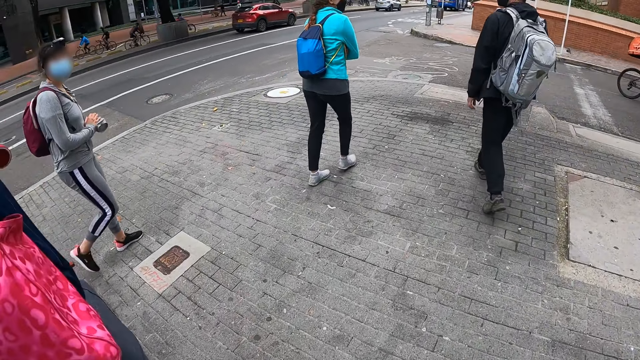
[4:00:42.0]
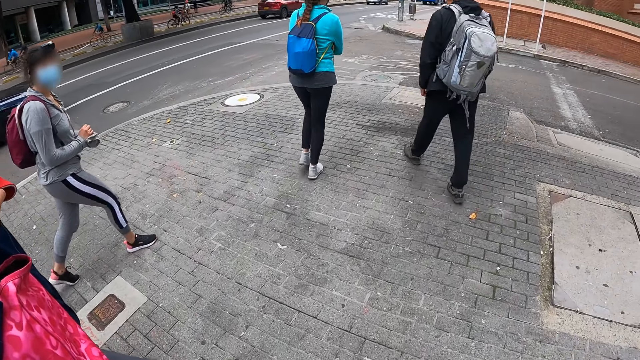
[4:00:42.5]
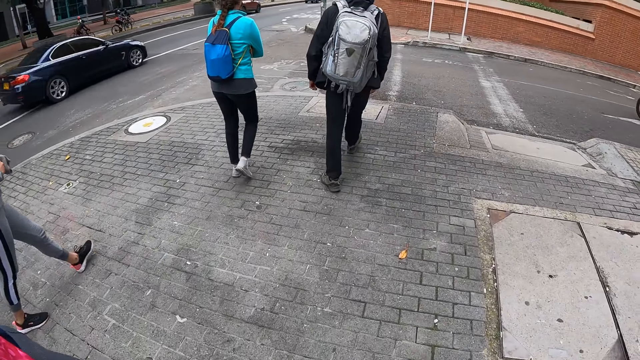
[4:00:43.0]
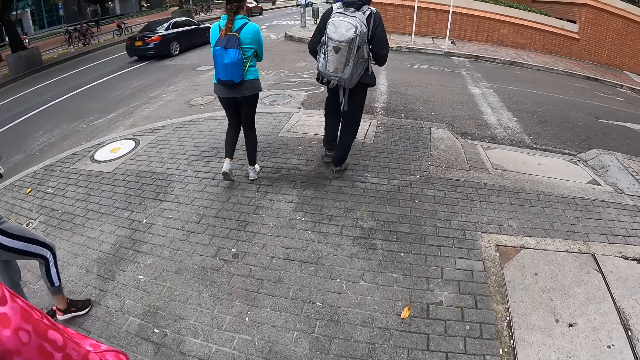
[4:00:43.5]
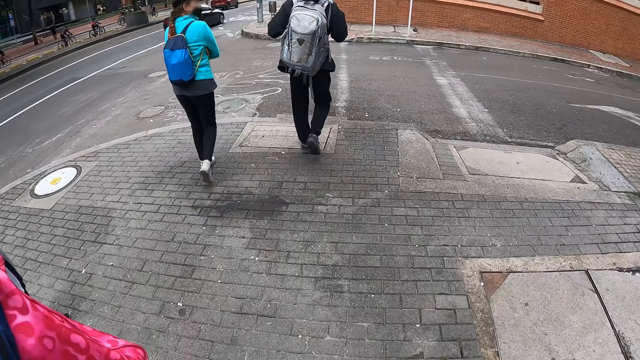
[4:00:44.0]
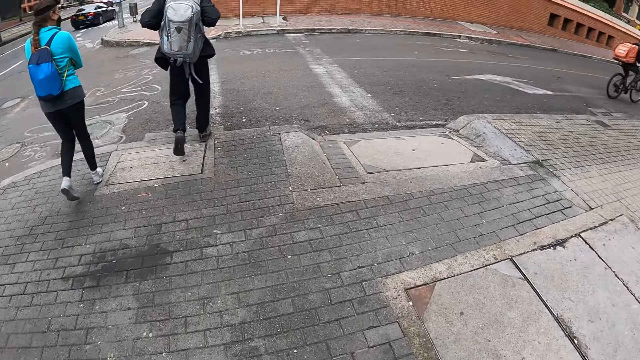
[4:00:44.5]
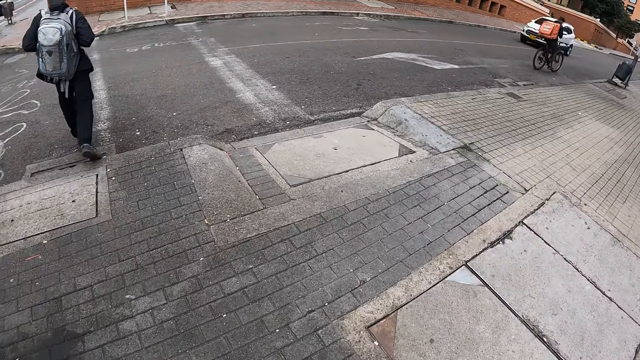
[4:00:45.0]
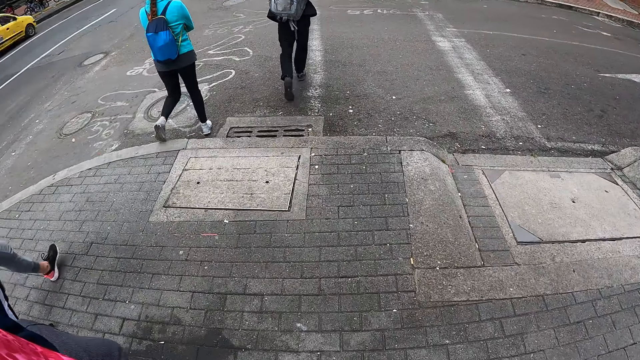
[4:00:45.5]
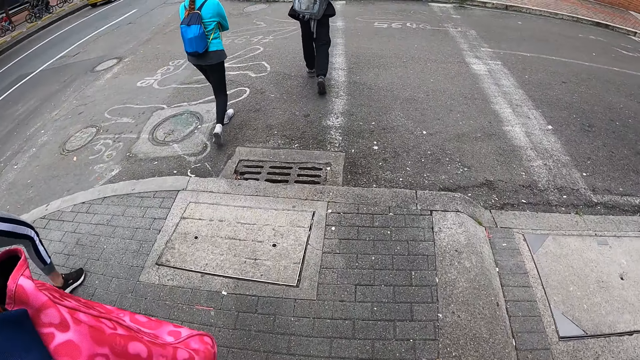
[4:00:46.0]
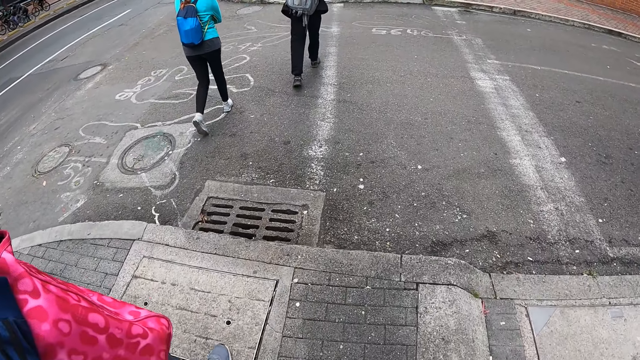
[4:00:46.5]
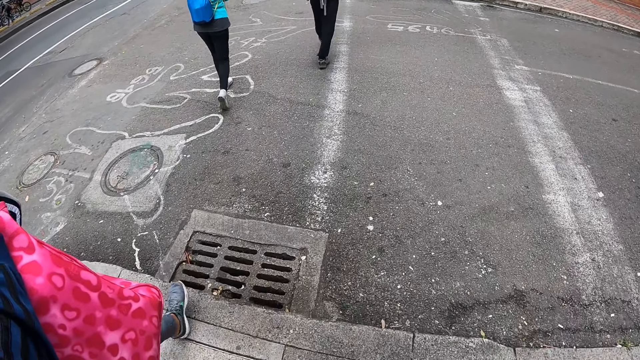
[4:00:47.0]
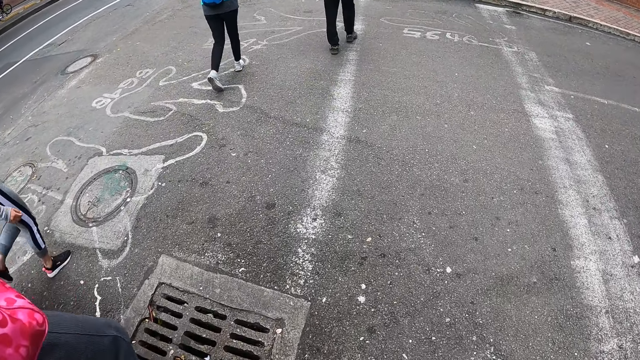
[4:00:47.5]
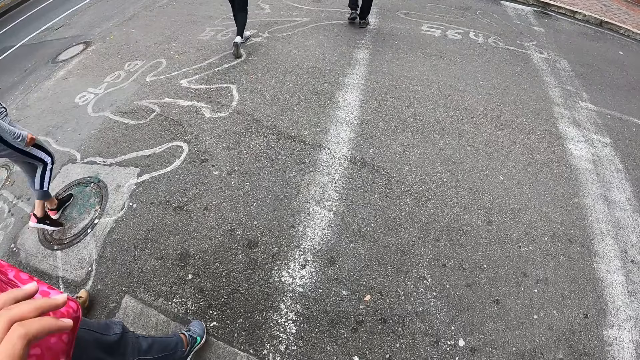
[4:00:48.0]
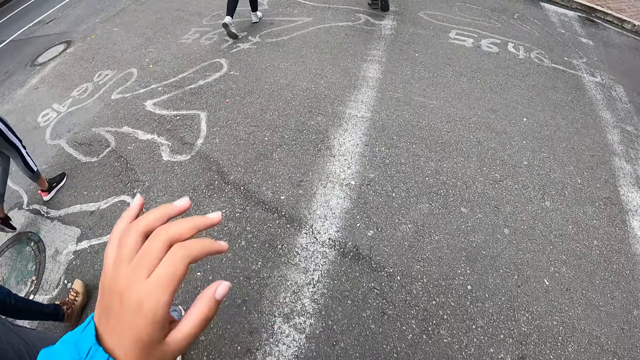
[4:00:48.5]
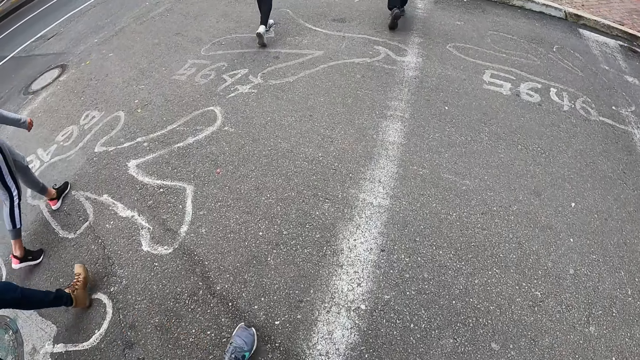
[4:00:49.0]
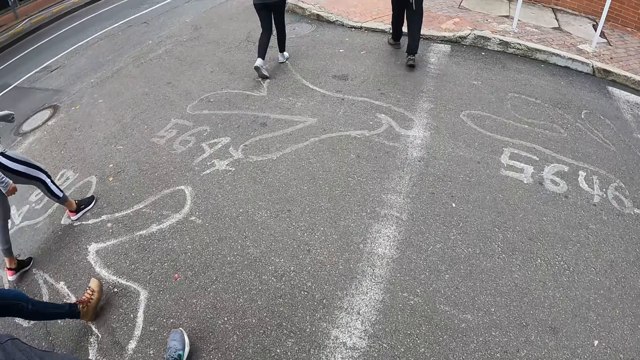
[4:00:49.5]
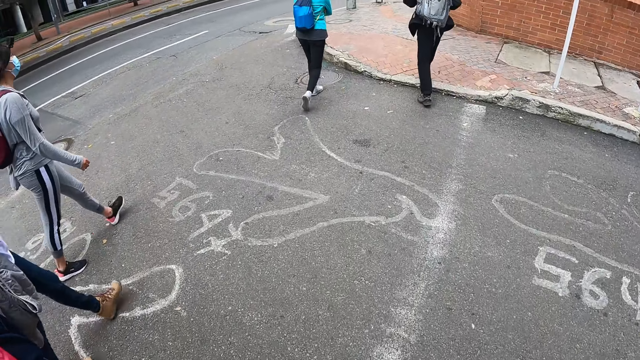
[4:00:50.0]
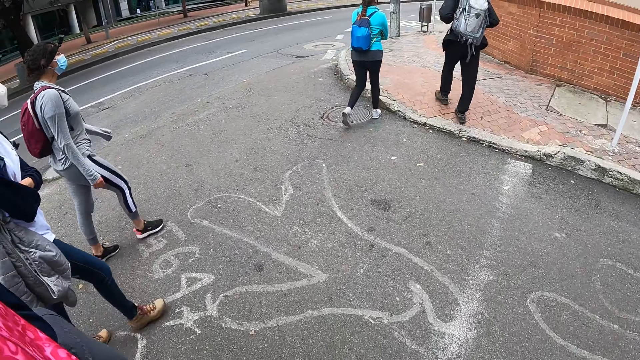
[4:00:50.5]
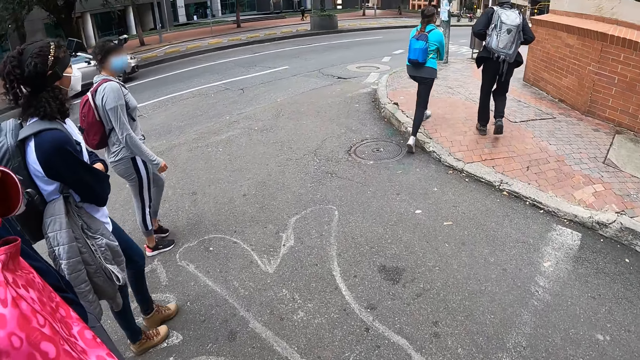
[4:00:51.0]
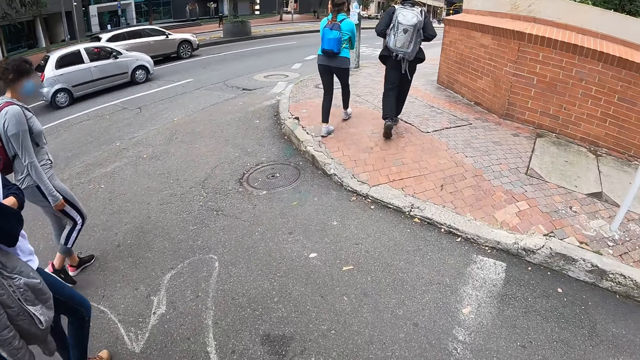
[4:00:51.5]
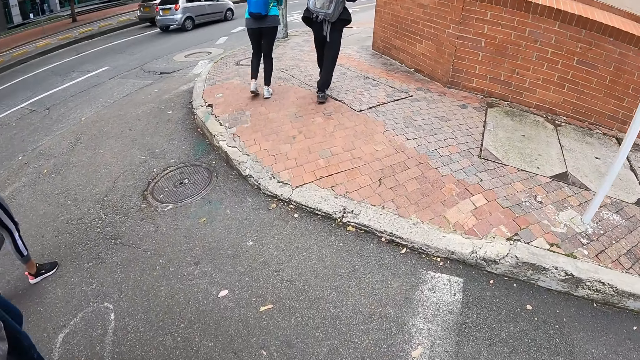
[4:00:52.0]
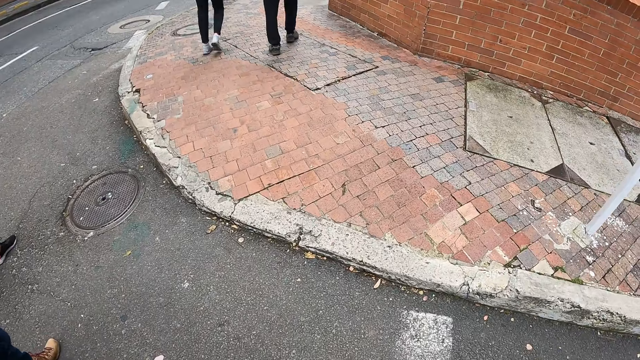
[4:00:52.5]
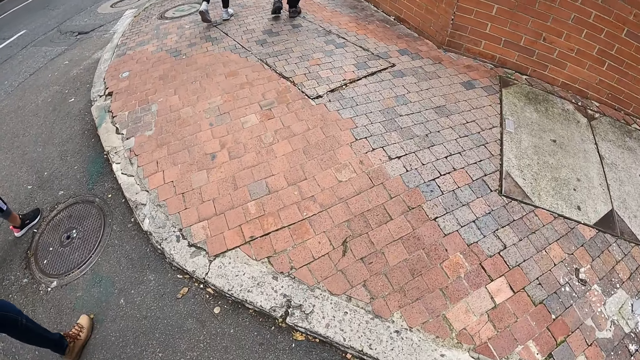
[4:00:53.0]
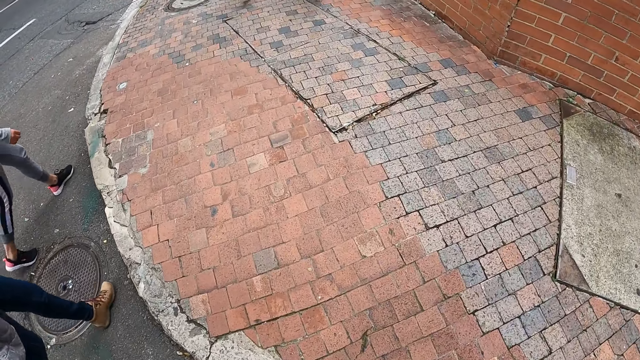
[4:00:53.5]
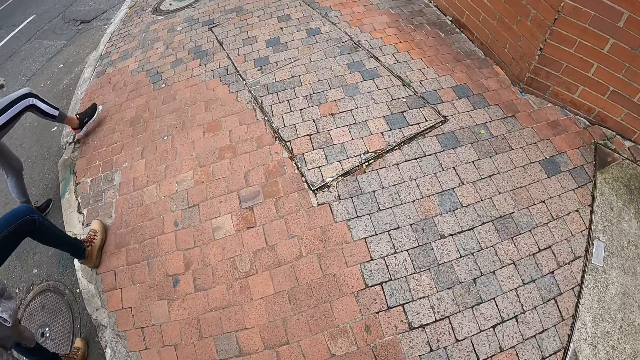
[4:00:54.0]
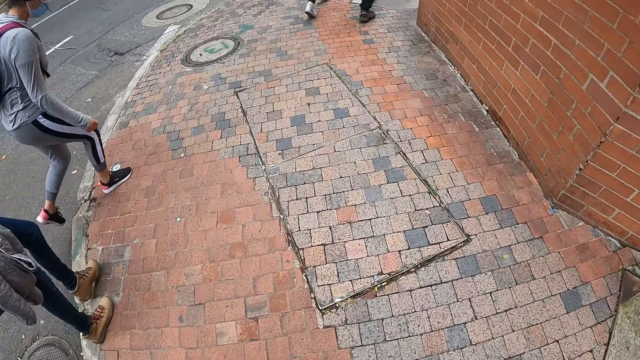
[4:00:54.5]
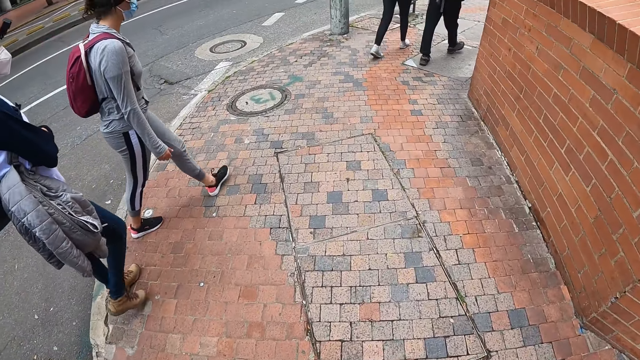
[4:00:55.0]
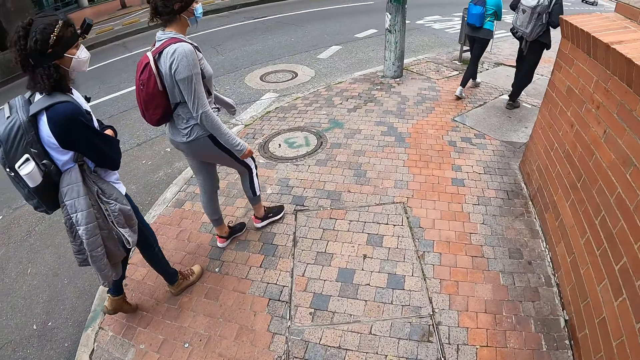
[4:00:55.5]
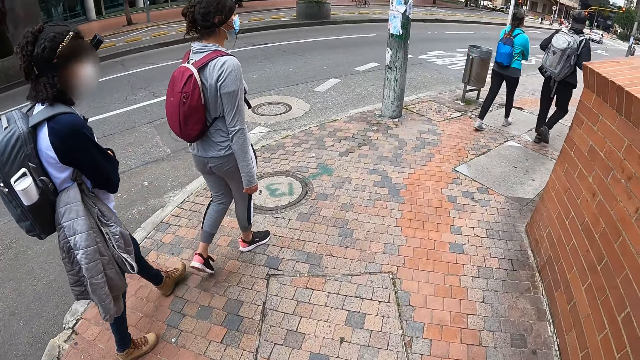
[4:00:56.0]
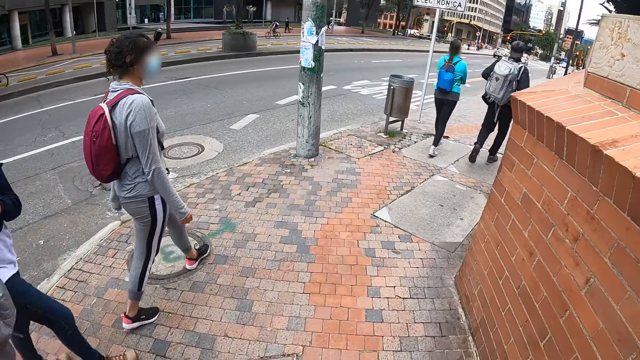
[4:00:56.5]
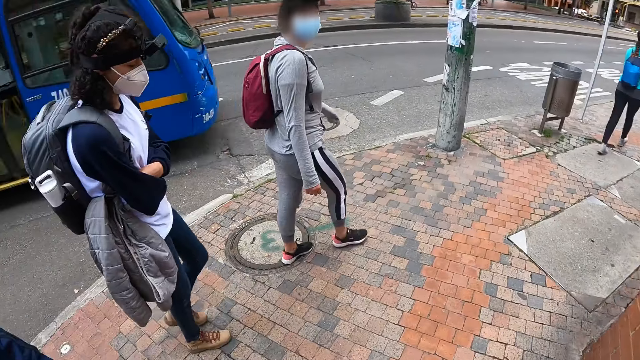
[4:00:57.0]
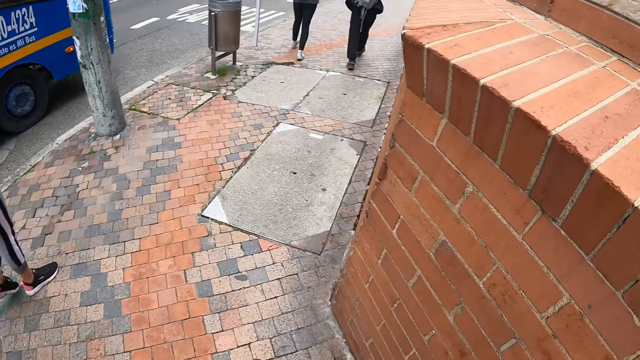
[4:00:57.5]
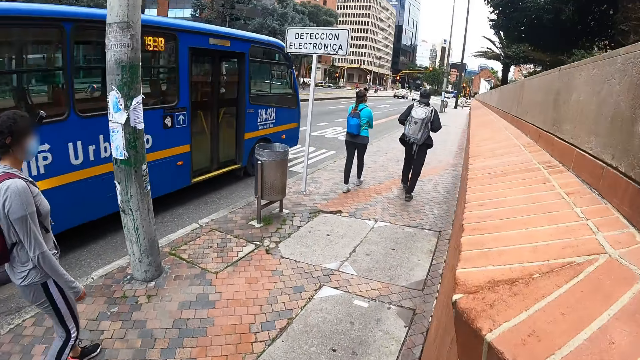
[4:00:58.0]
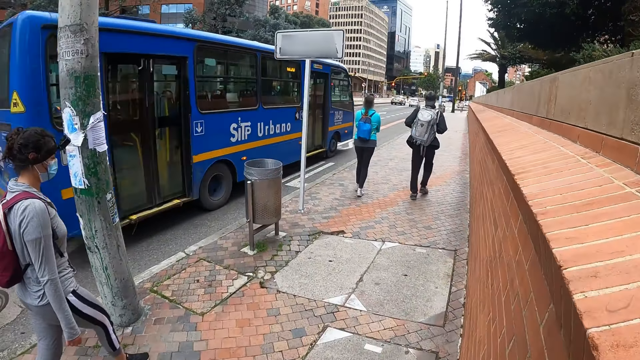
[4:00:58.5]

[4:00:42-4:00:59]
The camera wearer crosses a road alongside a man, another man, a woman, another woman and a third woman. They walk through a walkway with the first man, the other man, the first woman, the second woman and the third woman.

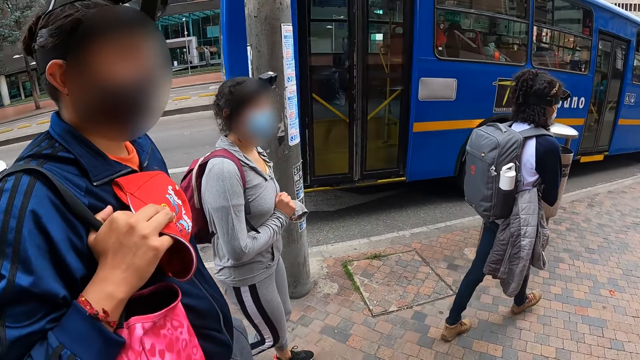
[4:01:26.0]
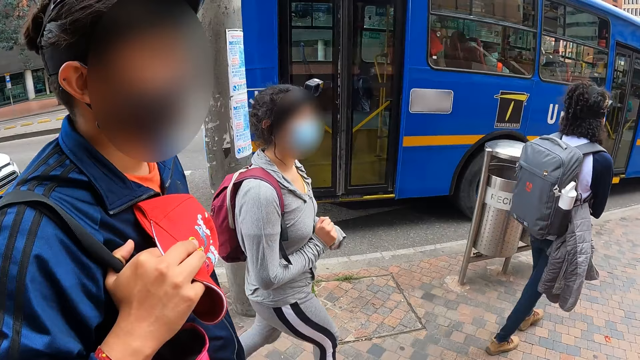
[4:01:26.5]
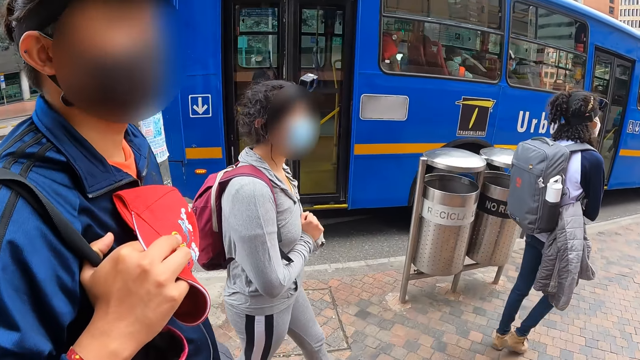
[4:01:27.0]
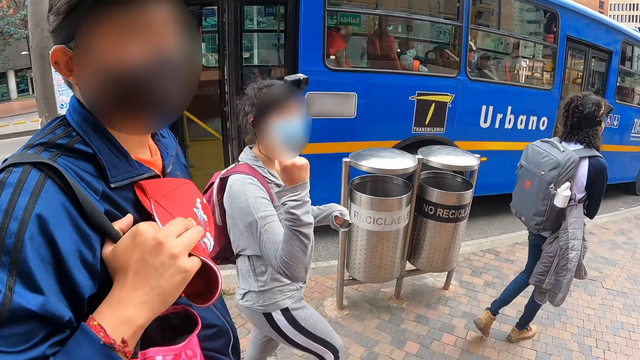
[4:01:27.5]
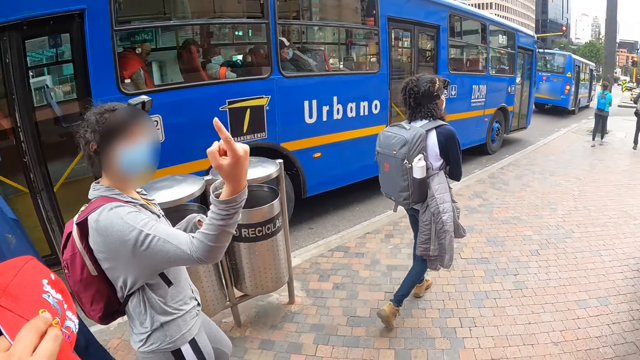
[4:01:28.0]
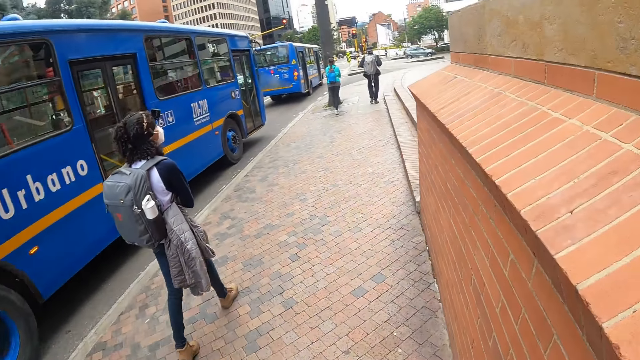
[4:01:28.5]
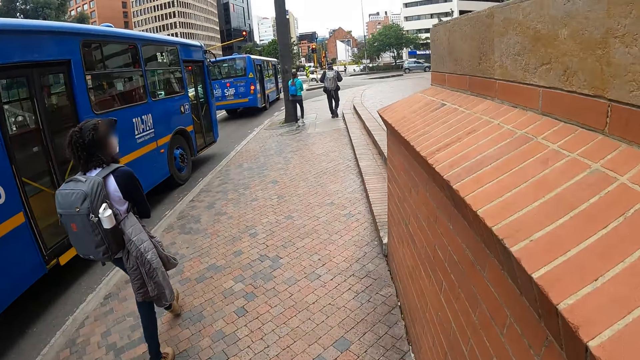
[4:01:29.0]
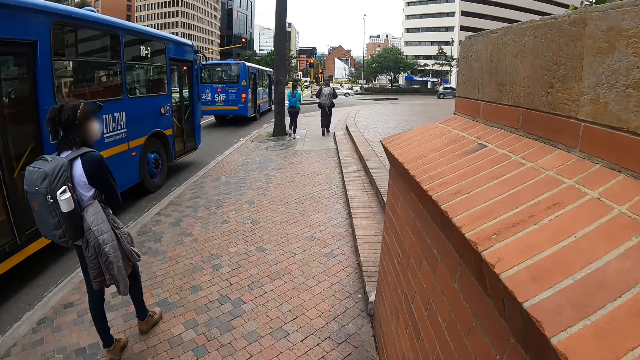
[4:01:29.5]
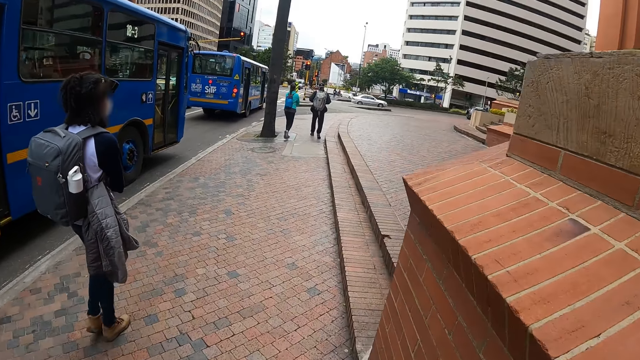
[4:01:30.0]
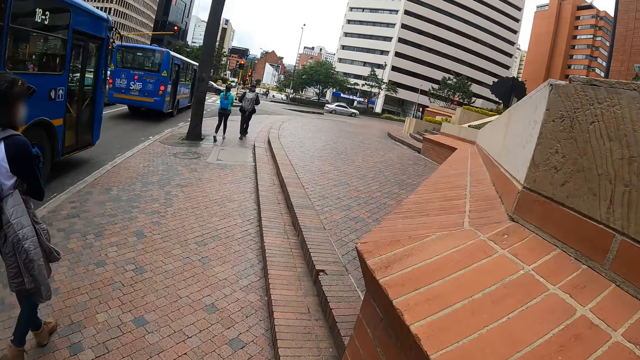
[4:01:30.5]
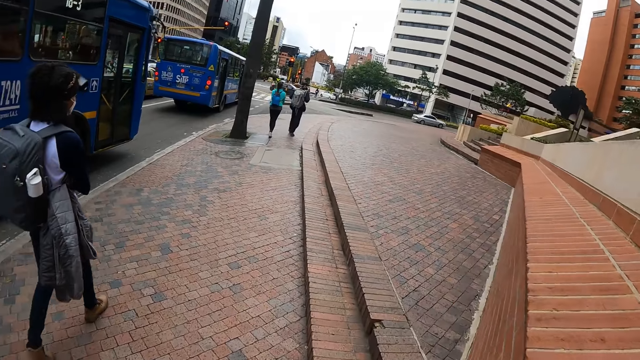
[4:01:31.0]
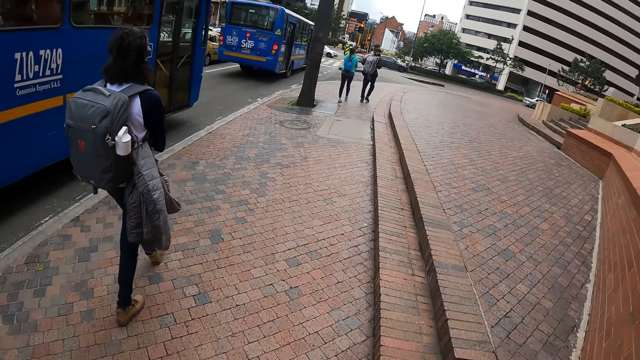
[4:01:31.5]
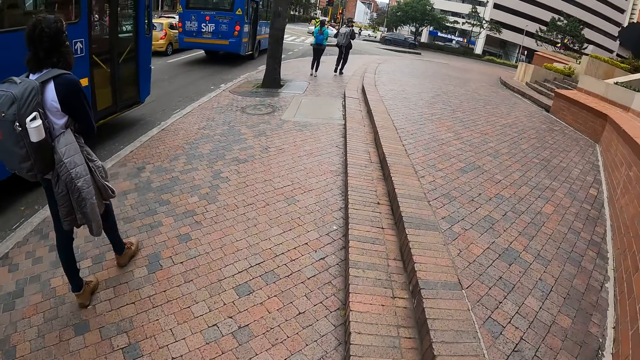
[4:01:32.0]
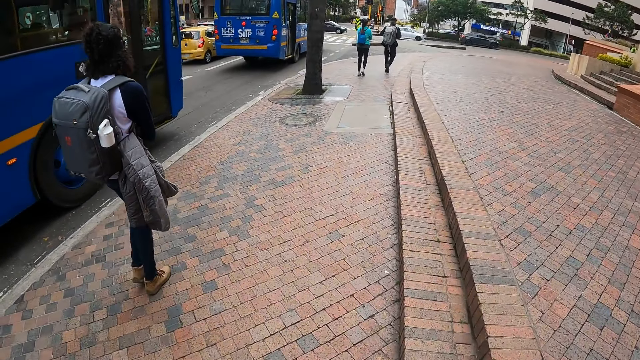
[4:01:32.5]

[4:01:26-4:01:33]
The camera wearer interacts with a man, a woman and another woman.
